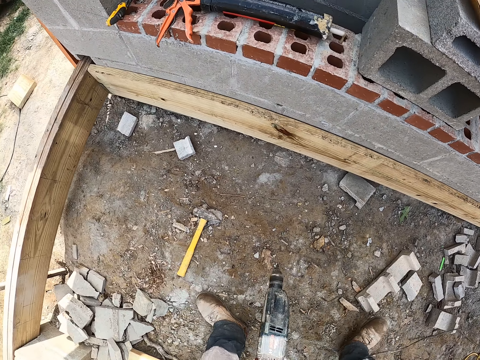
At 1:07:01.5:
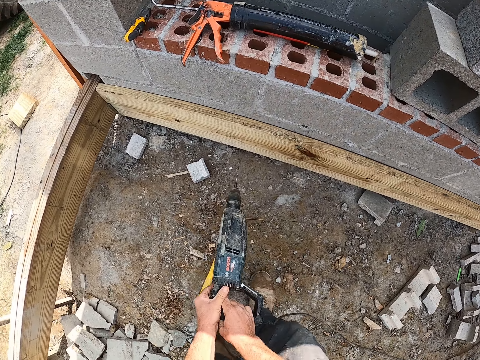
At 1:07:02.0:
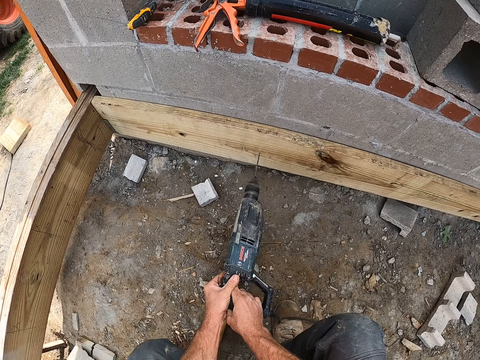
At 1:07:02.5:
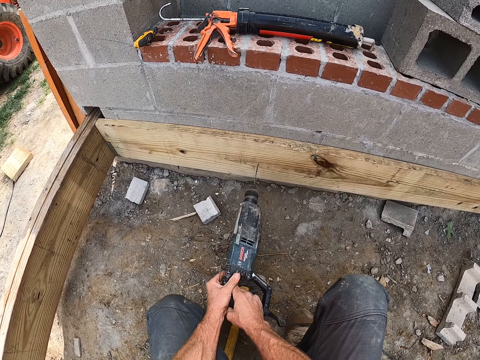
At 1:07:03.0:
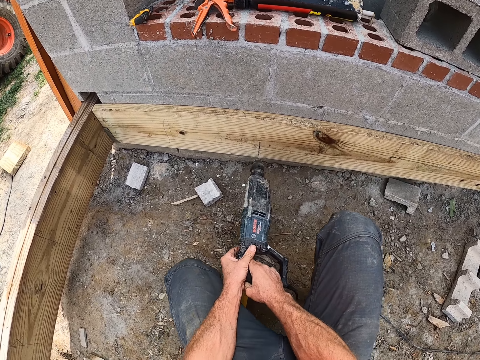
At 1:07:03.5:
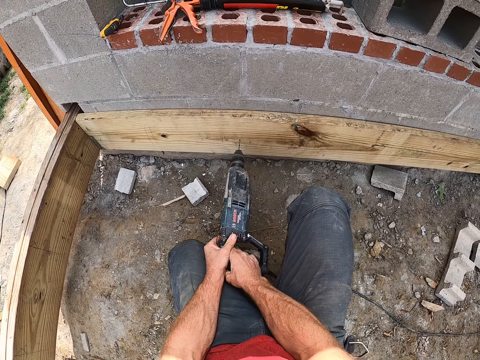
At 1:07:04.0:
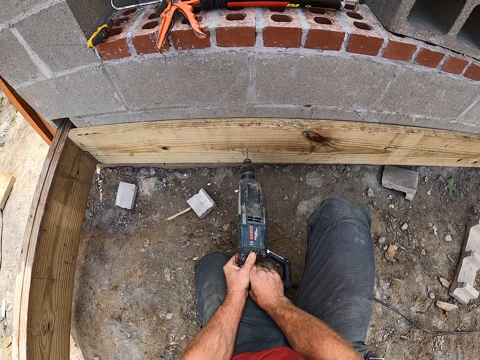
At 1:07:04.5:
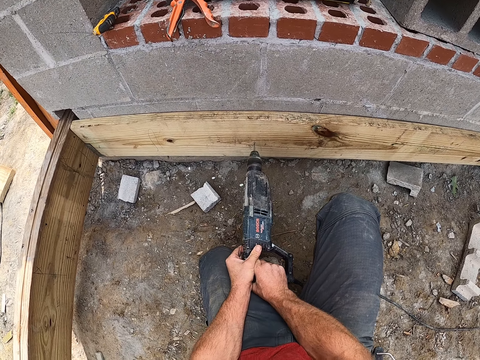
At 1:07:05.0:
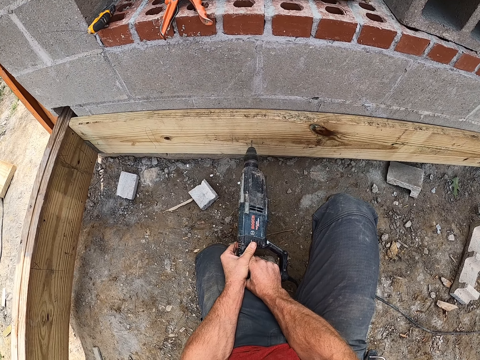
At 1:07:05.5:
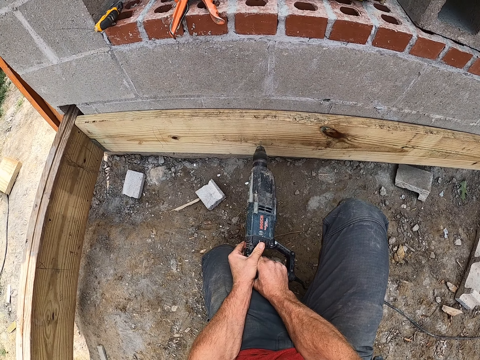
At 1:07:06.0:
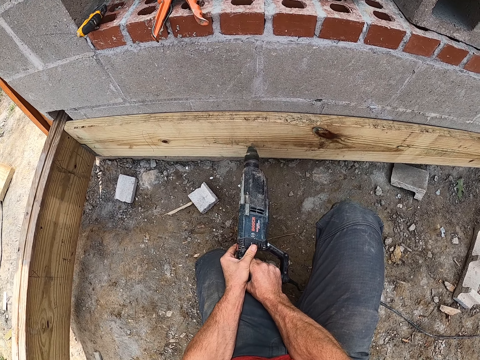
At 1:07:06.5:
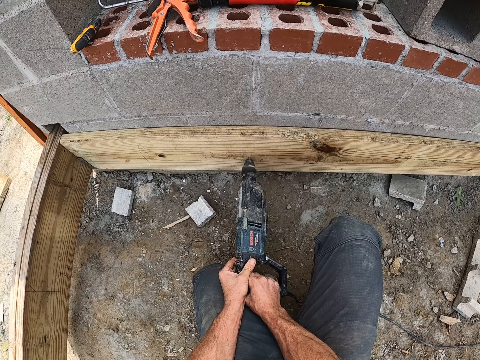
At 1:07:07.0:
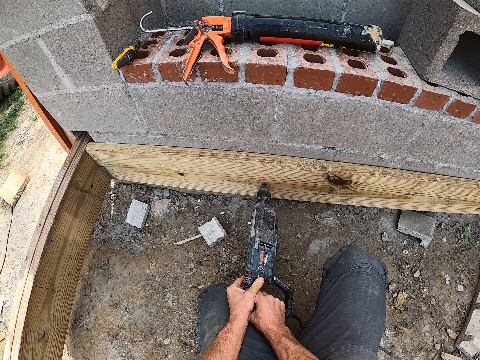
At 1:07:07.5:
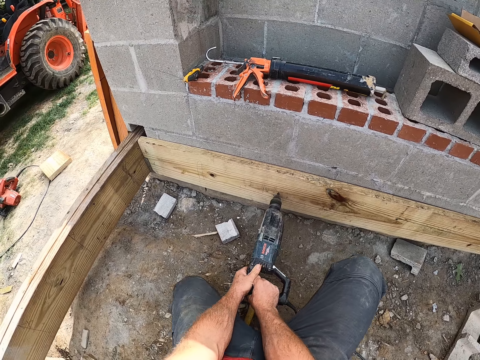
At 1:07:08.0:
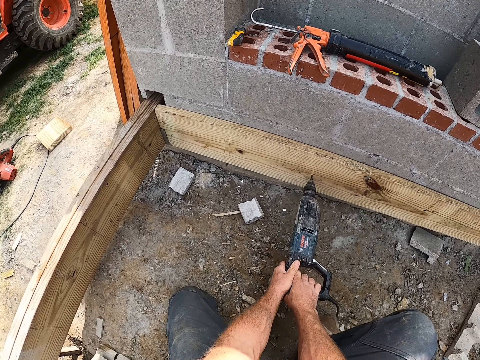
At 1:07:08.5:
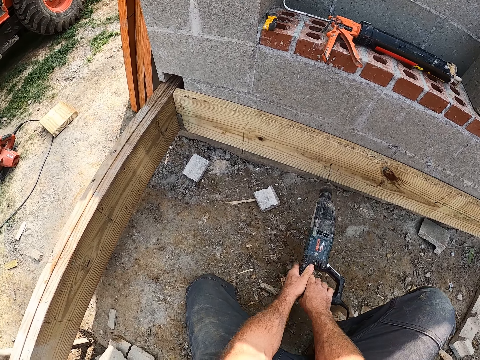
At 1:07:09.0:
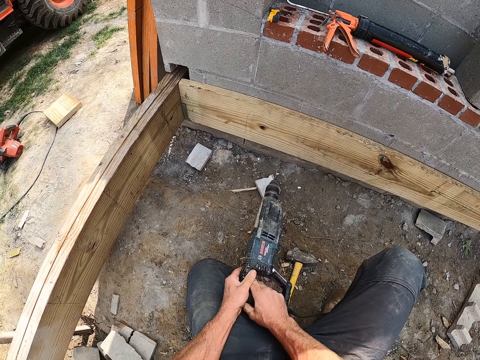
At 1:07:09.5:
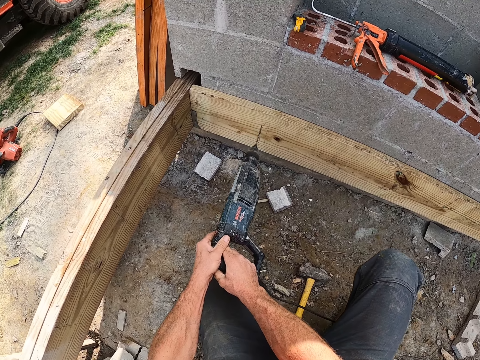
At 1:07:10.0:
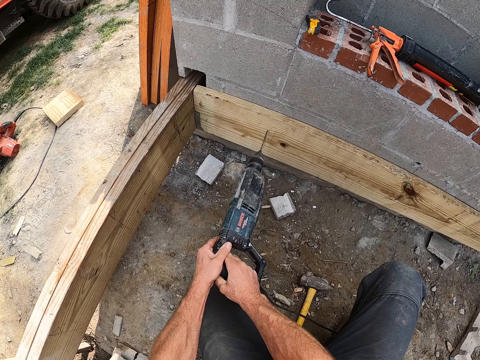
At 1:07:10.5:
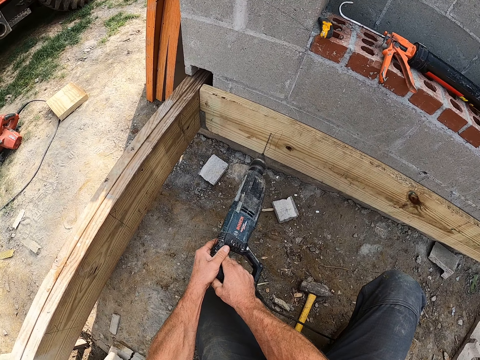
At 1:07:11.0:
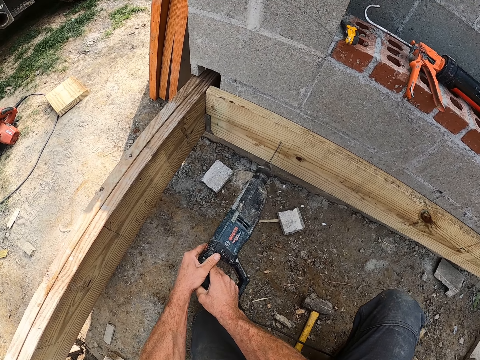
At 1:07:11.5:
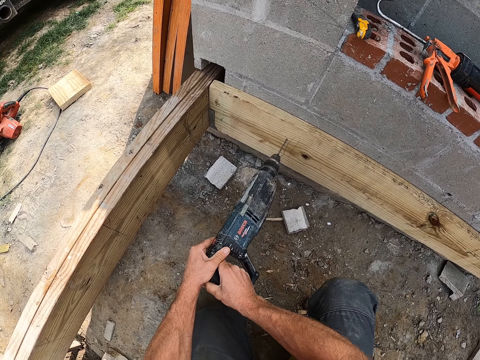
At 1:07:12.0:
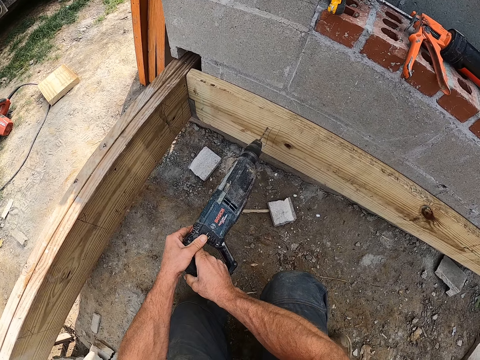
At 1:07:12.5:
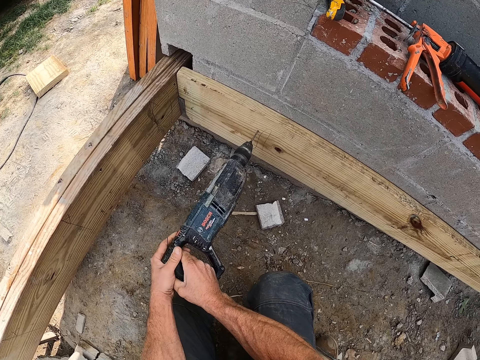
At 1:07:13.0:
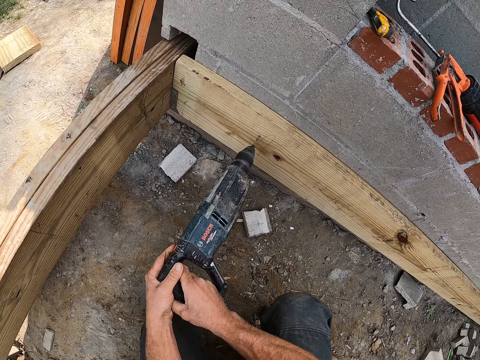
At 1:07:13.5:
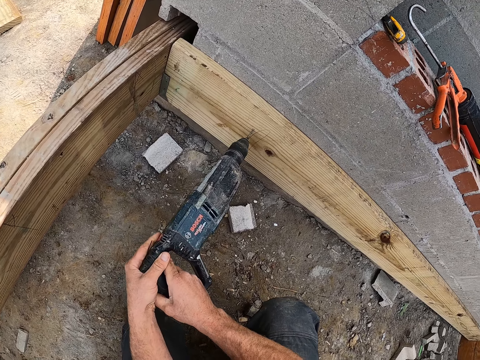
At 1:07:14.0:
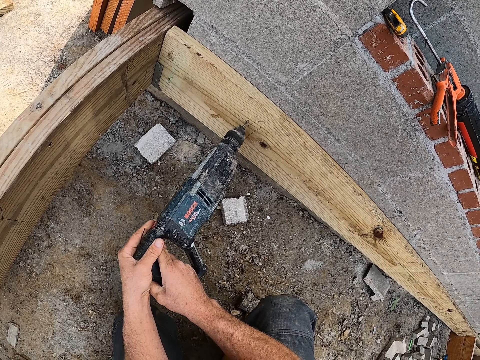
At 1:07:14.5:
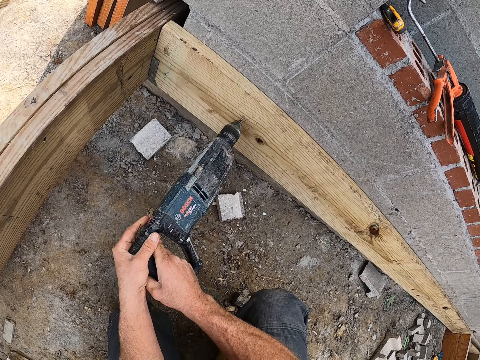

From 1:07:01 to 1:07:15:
The camera wearer carries the drill along the wood on the wall. They drill another part of the plank with the drilling machine. They remove the drilling machine on the plank. They drill another part of the plank with the drilling machine.

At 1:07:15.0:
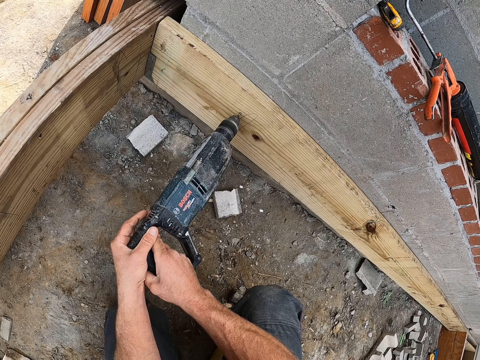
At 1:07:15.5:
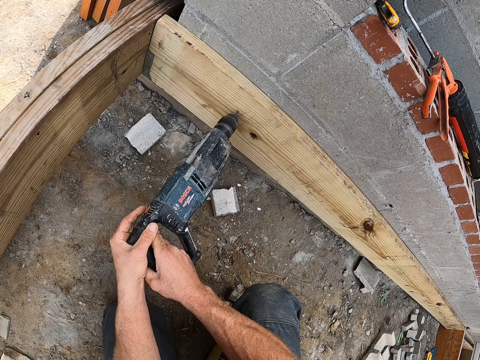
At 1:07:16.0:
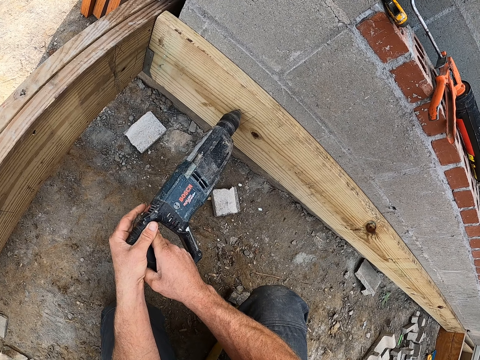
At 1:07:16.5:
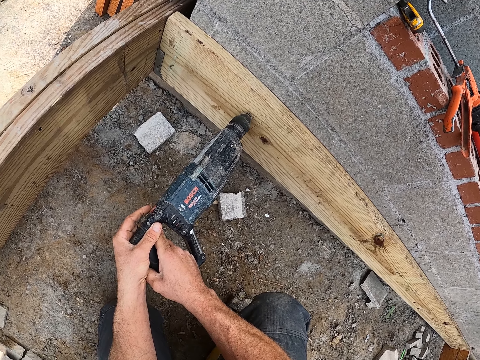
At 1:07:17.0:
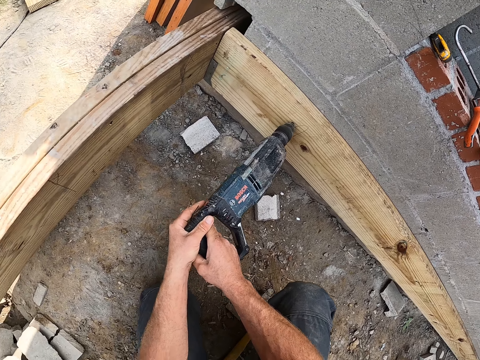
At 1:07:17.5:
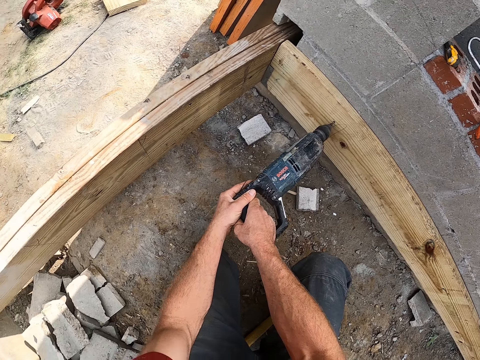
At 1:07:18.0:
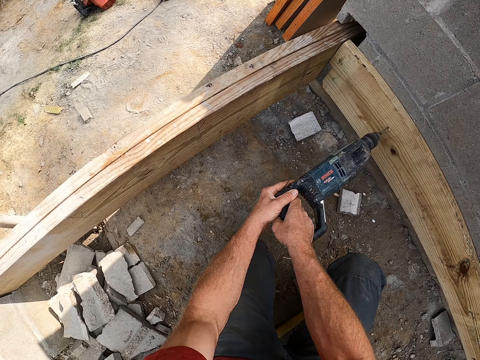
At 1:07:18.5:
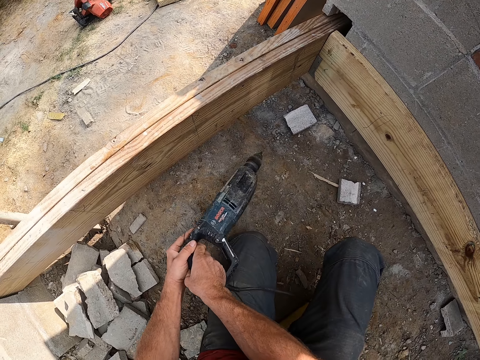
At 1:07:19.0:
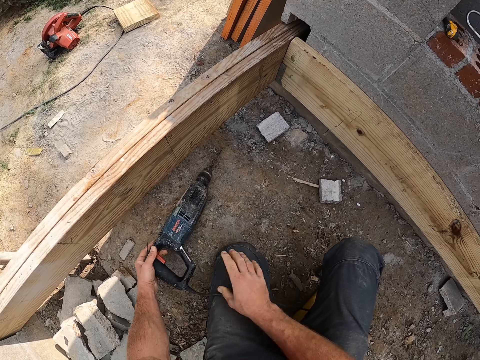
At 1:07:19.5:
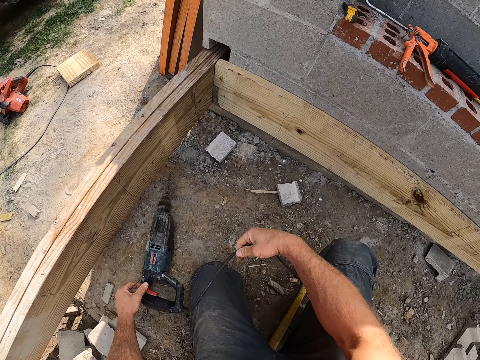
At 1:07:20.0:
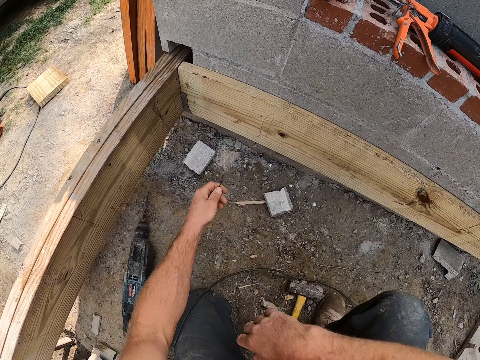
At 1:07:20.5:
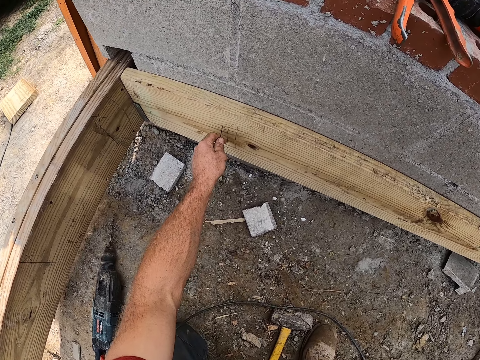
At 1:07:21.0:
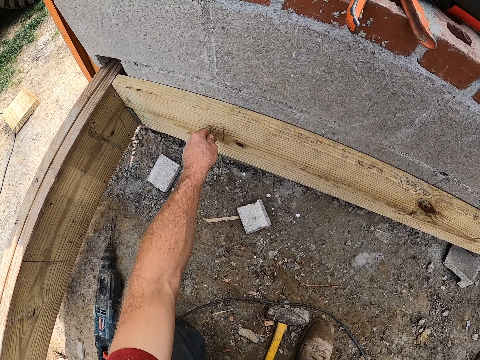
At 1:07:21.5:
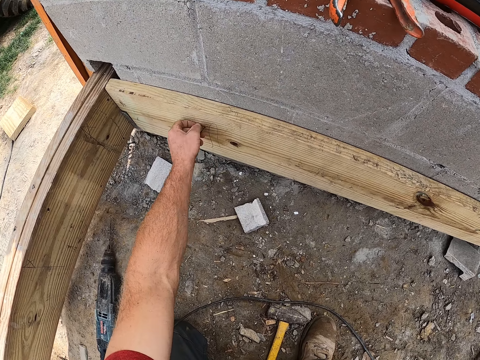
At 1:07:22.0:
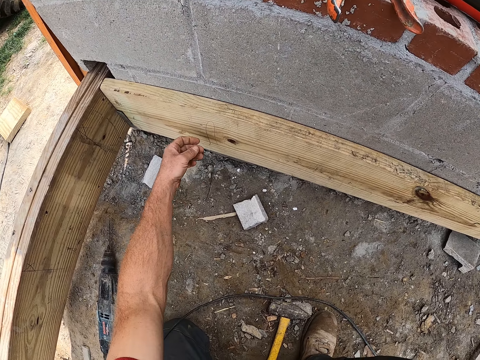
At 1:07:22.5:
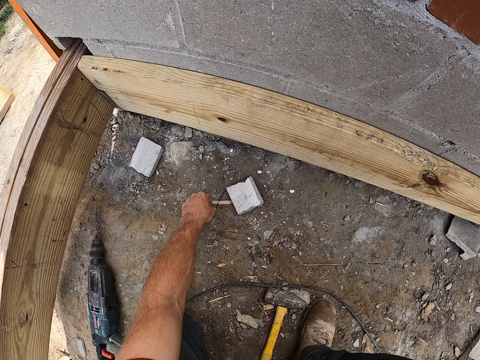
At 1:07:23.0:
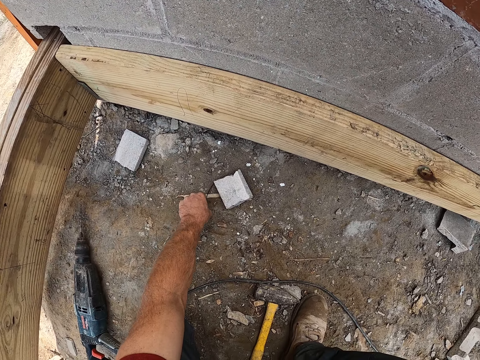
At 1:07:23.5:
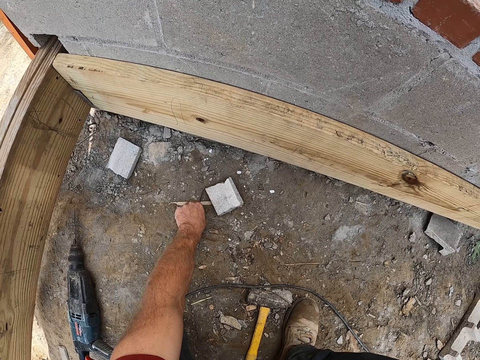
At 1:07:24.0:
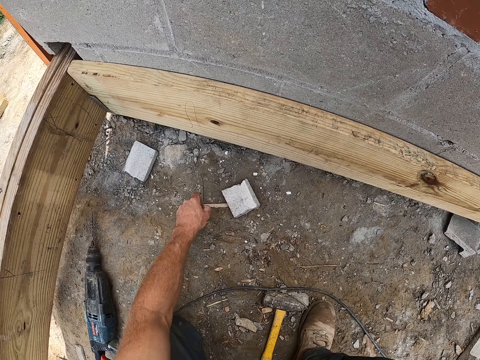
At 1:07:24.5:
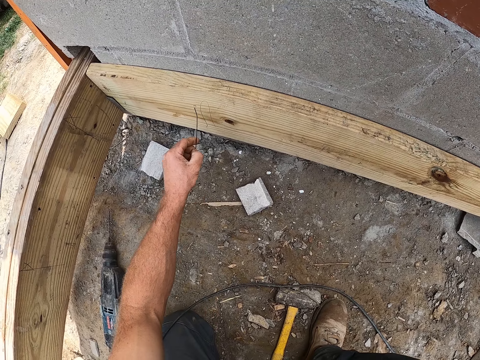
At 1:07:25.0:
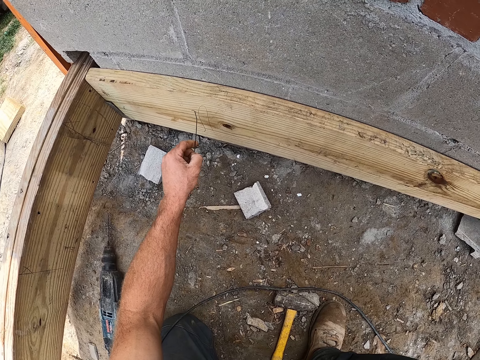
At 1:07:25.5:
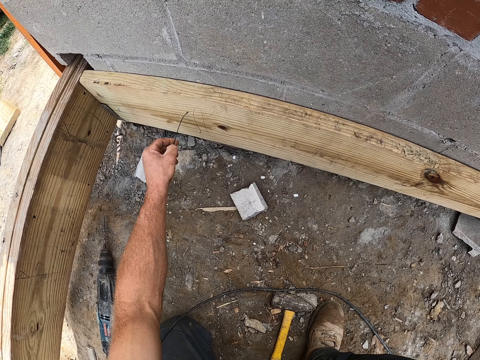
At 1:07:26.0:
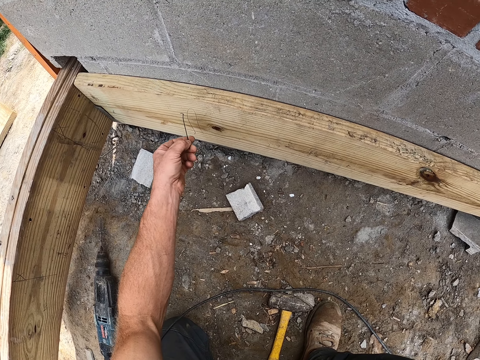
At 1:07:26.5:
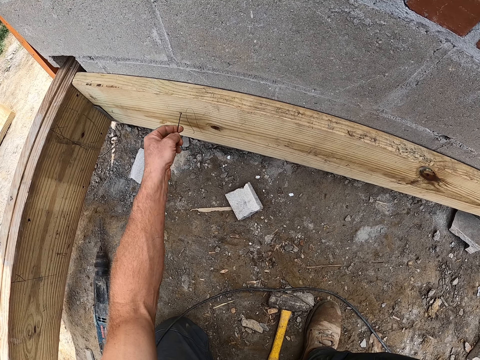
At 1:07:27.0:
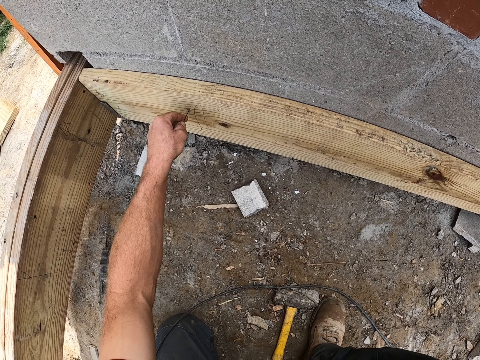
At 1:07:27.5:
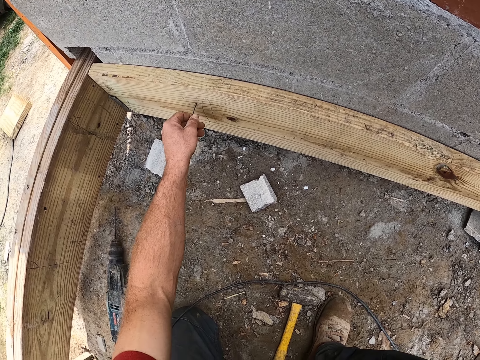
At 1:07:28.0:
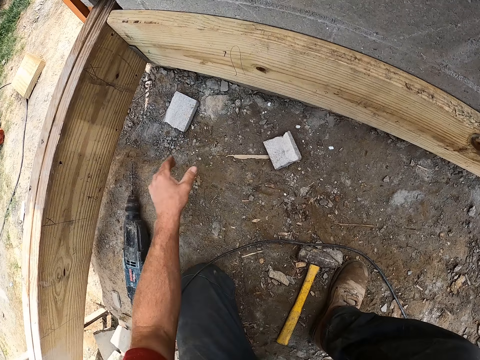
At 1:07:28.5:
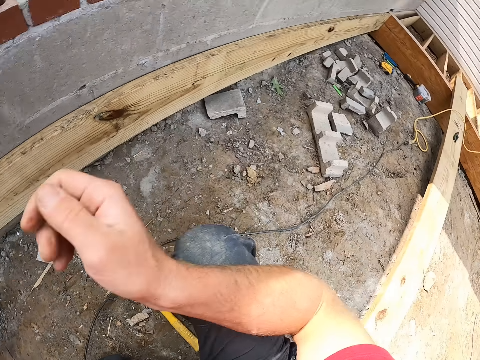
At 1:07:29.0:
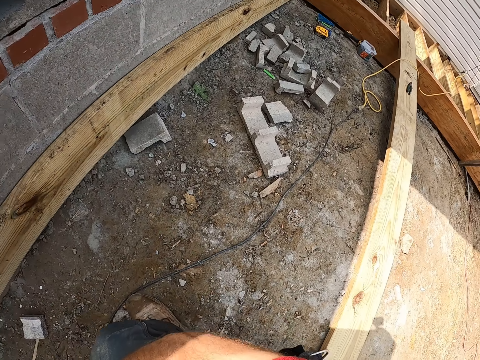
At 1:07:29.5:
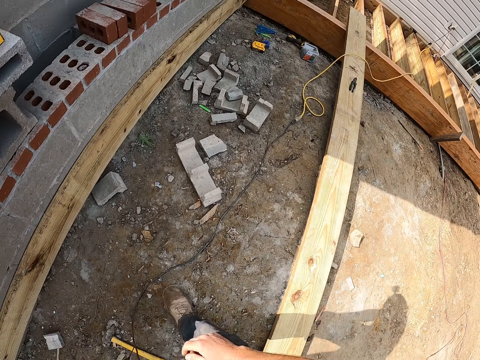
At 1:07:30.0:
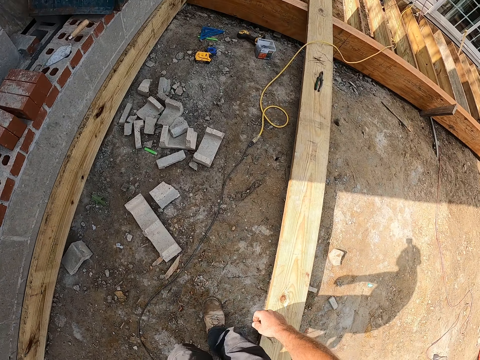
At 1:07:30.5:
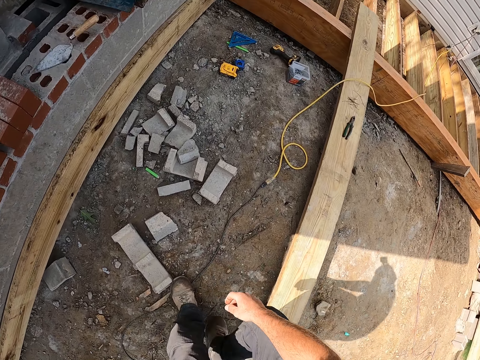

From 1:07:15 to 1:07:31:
The camera wearer removes the drilling machine on the plank. They drop the drilling machine on the floor. They remove a metal in the hole on the plank. They insert a bending wire piece on the left hand in the hole on the wood. They drop the wire on the floor. They pick the metal on the floor. They insert the metal in the hole on the plank. They pick up the drilling machine on the floor and carry the drill along the wall.
